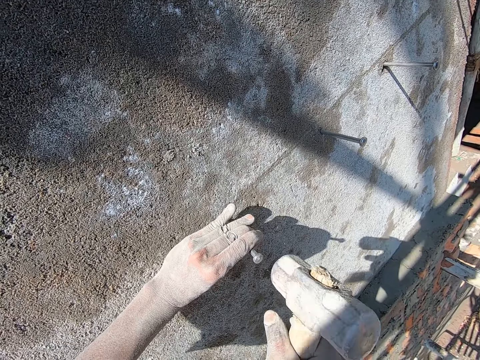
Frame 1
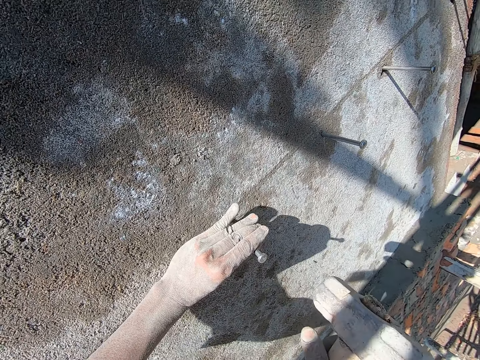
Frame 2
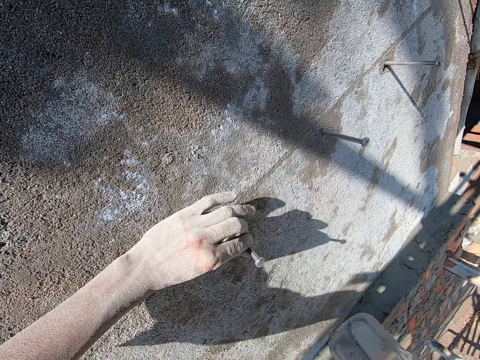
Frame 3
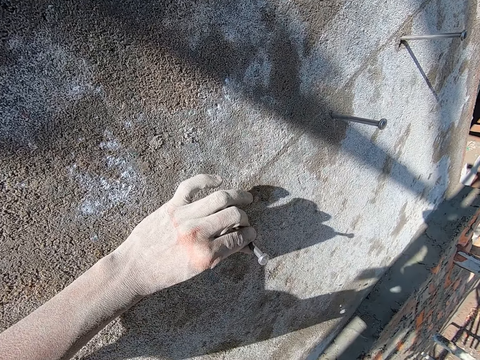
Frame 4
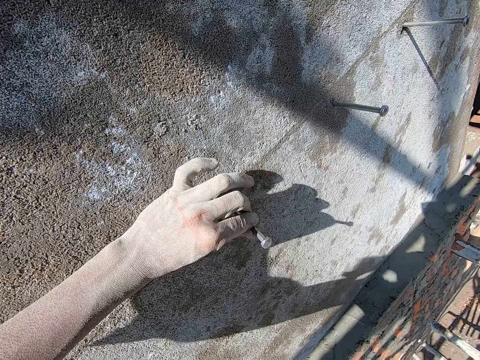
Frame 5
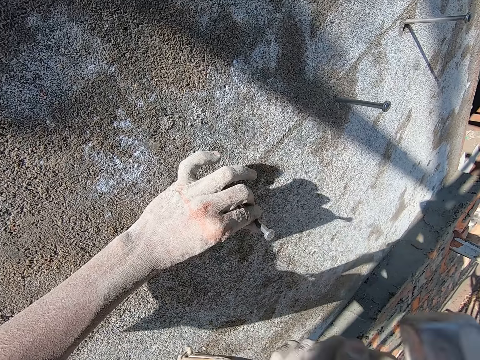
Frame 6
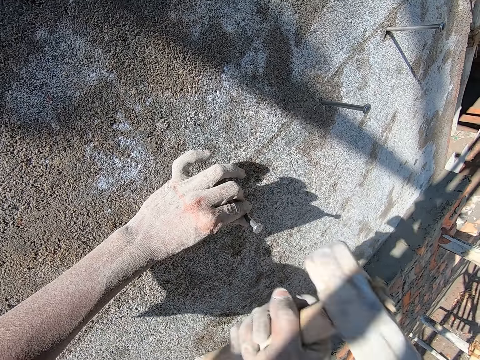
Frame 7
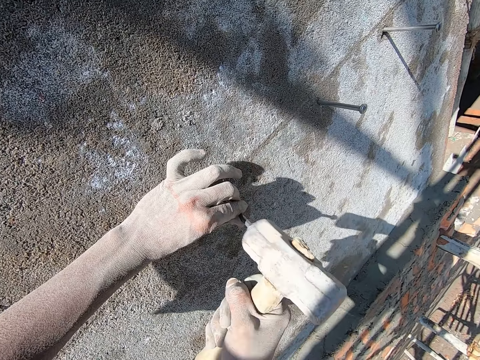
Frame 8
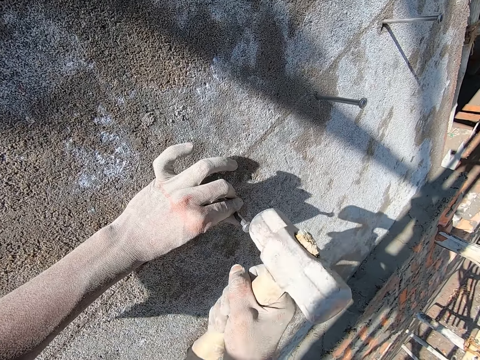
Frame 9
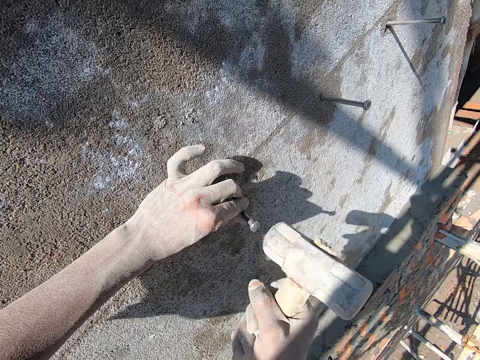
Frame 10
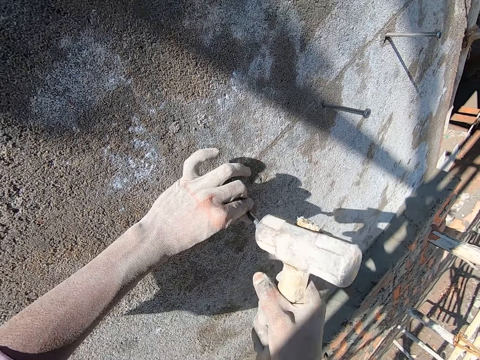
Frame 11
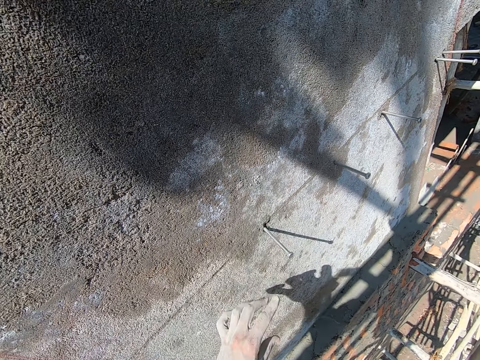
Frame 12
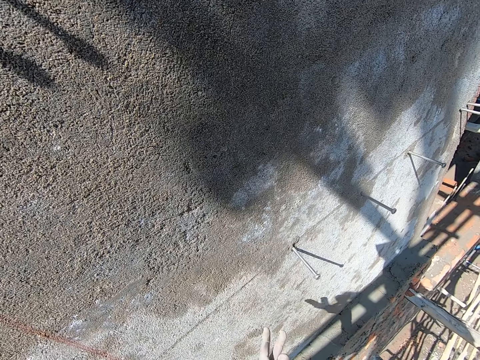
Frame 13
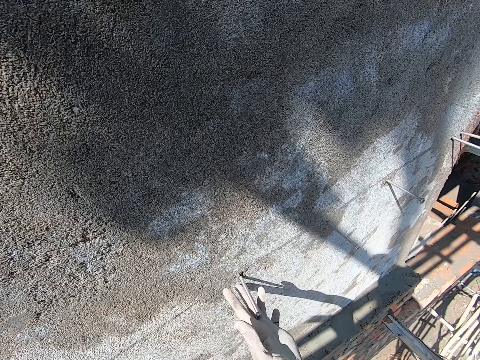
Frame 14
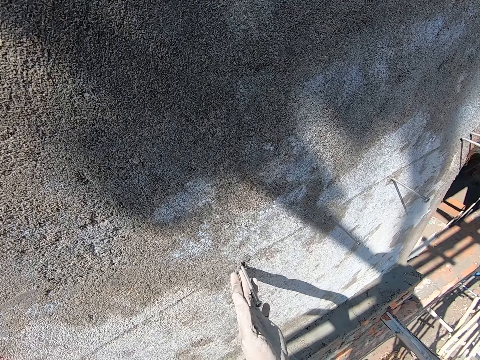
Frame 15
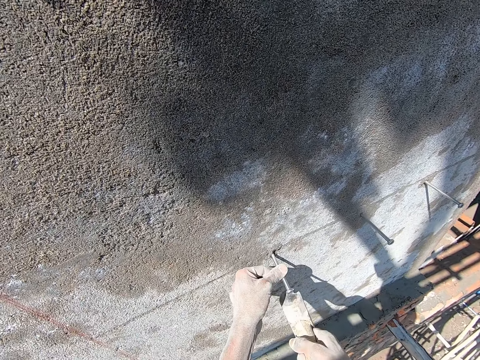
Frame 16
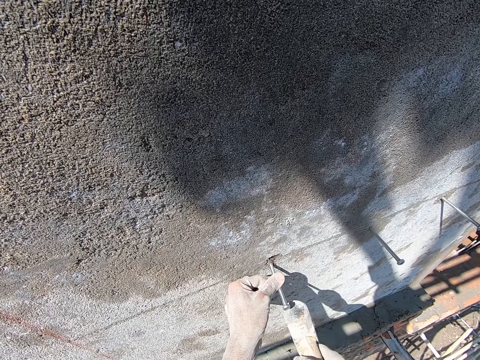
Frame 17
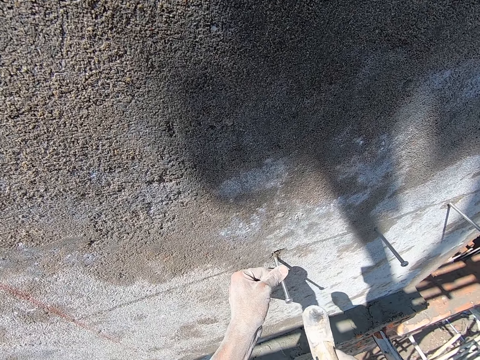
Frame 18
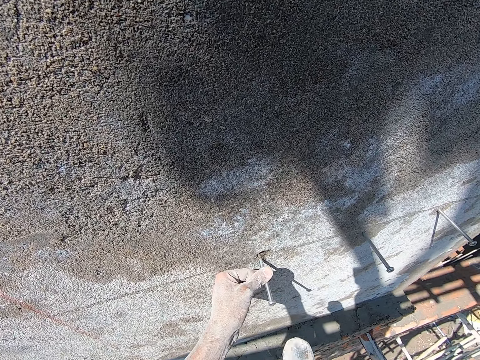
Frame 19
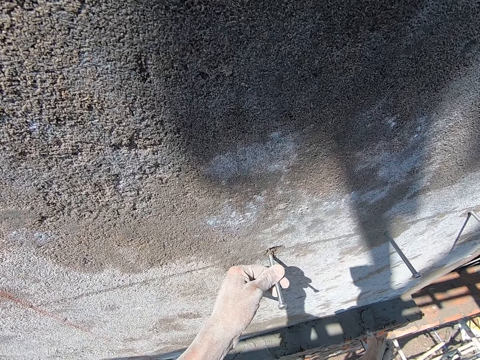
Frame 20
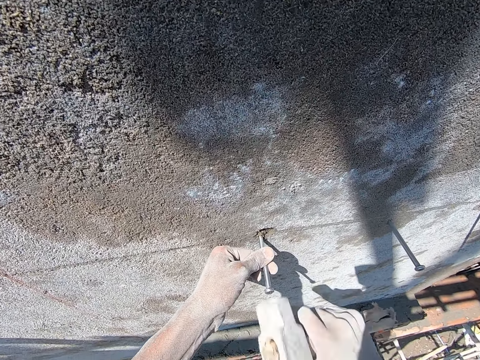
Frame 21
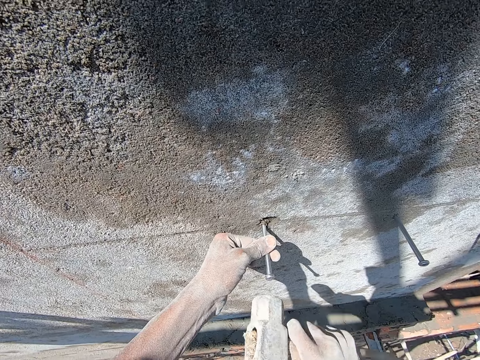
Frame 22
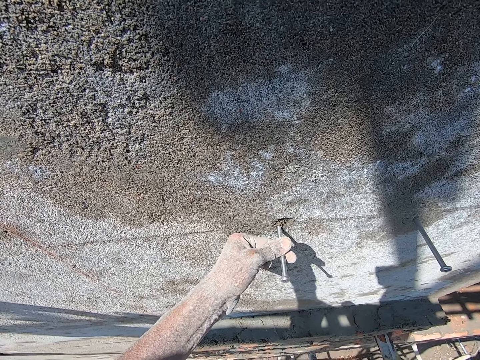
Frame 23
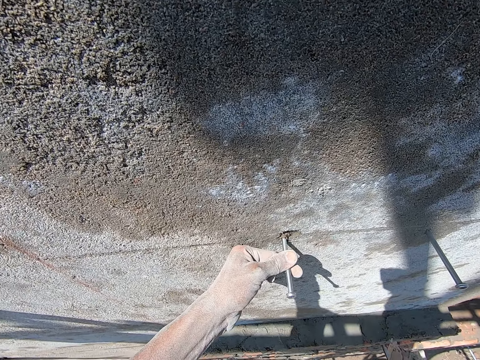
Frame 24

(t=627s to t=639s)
The camera wearer moves the hammer on the right hand. He touches the nail on the wall with his left hand. He holds the nail on the wall with his left hand. He hits the nail into the wall with the hammer in his right hand.

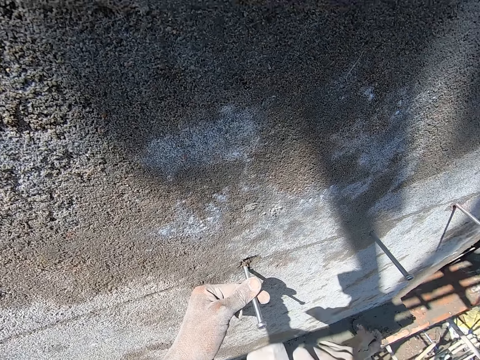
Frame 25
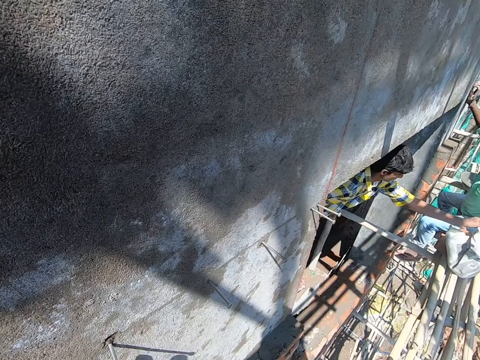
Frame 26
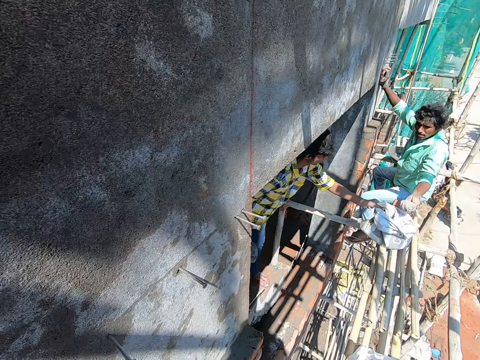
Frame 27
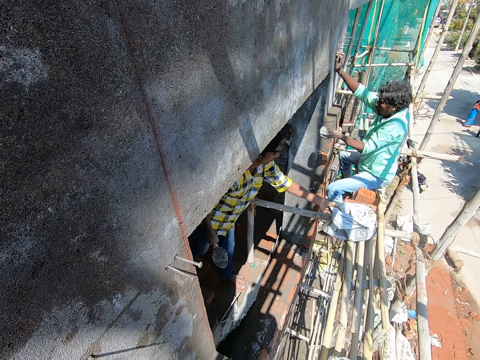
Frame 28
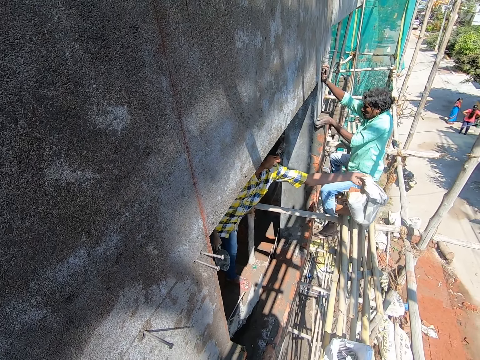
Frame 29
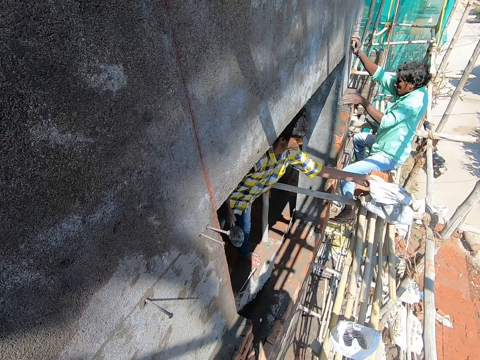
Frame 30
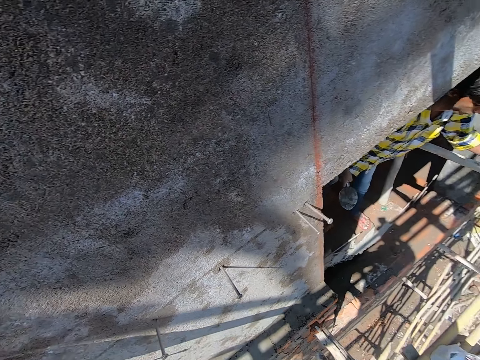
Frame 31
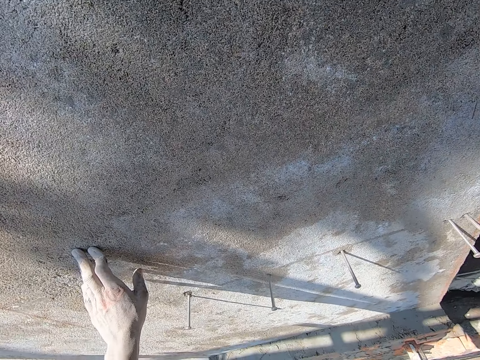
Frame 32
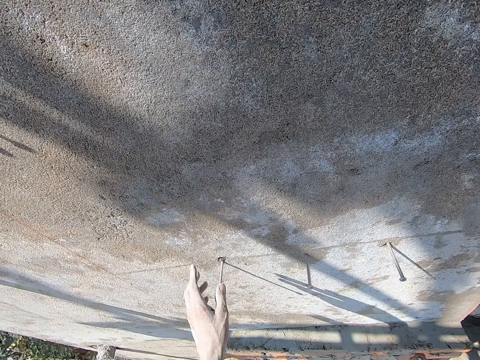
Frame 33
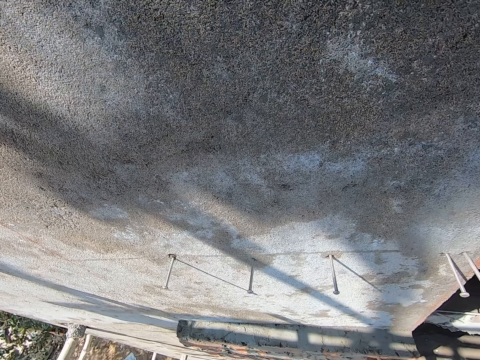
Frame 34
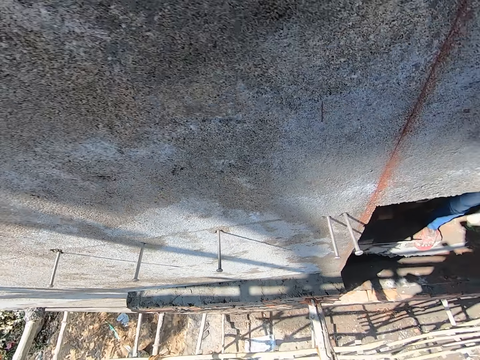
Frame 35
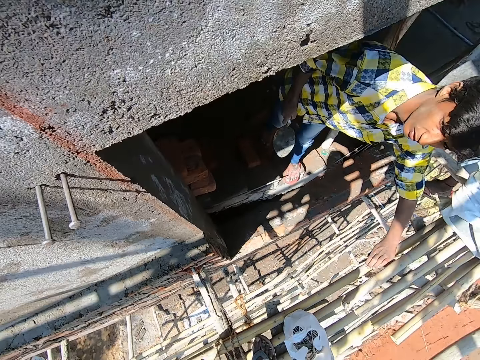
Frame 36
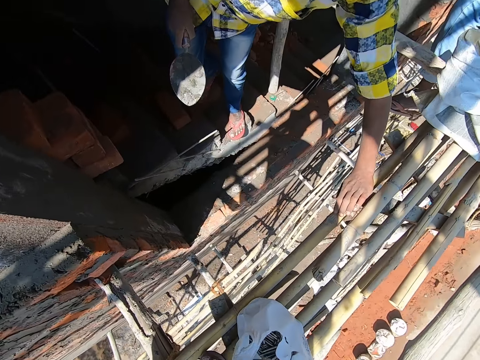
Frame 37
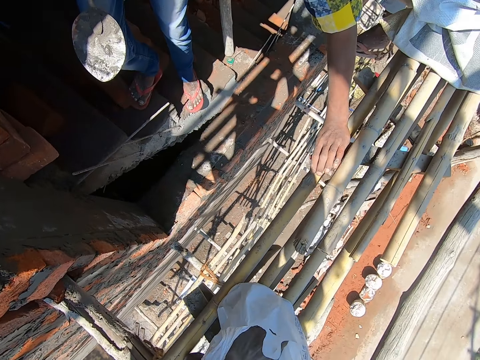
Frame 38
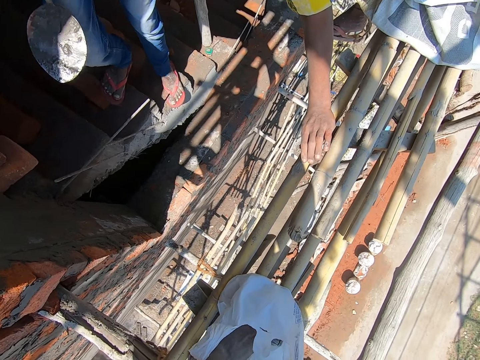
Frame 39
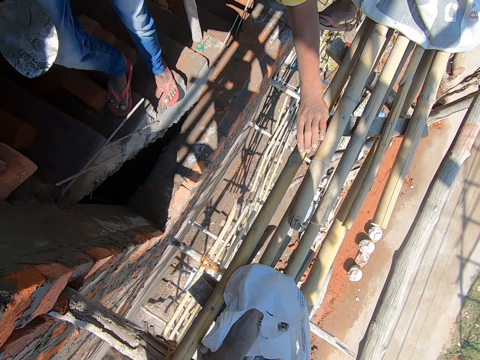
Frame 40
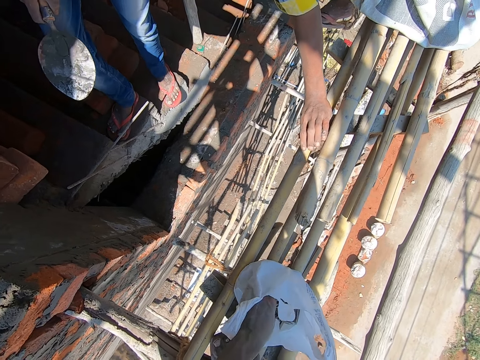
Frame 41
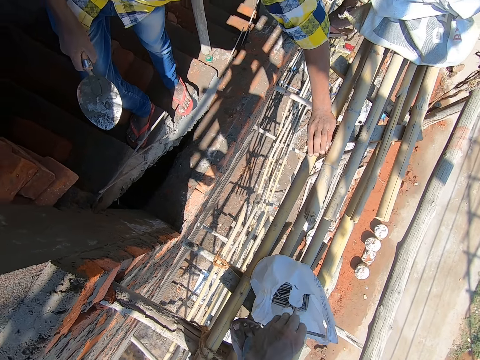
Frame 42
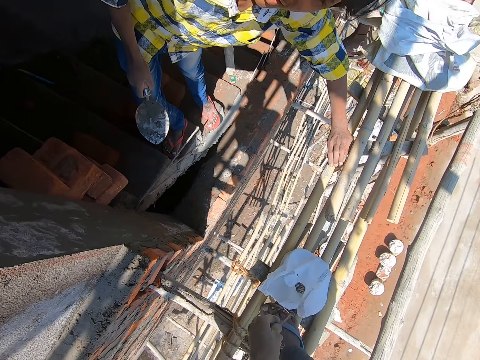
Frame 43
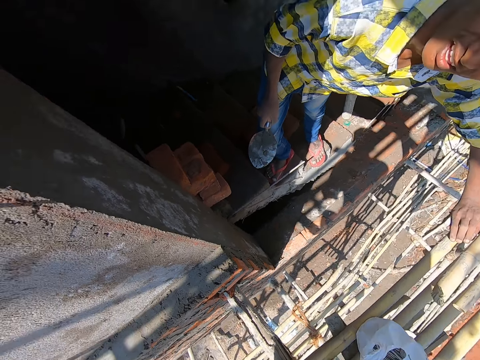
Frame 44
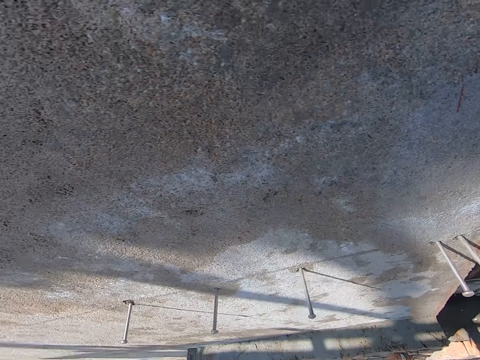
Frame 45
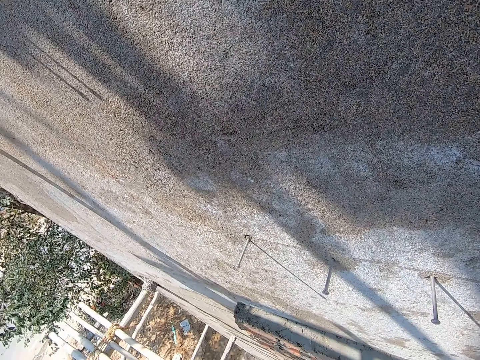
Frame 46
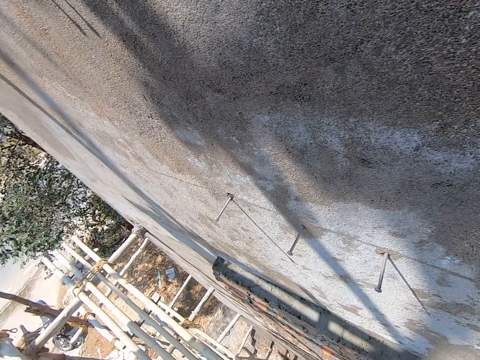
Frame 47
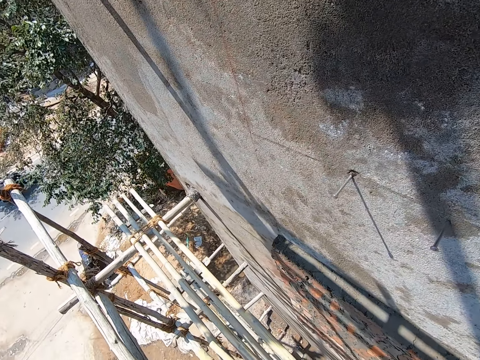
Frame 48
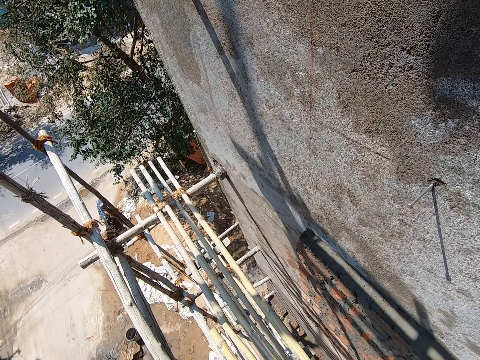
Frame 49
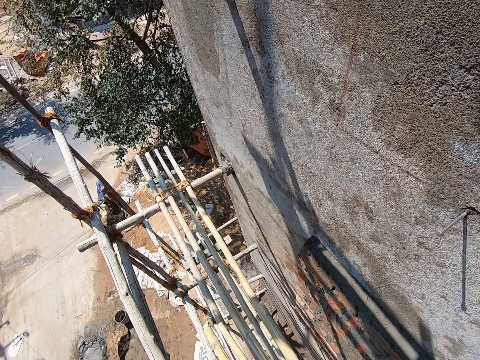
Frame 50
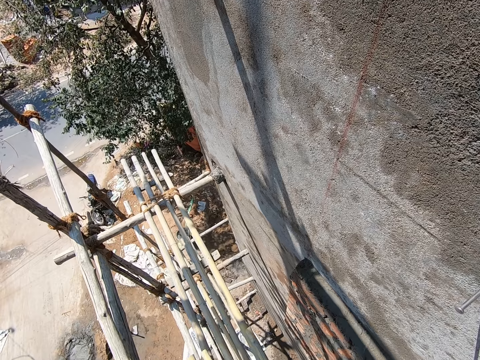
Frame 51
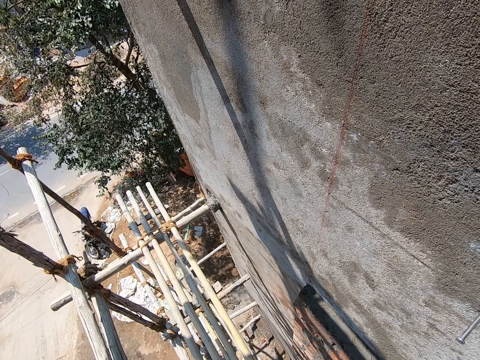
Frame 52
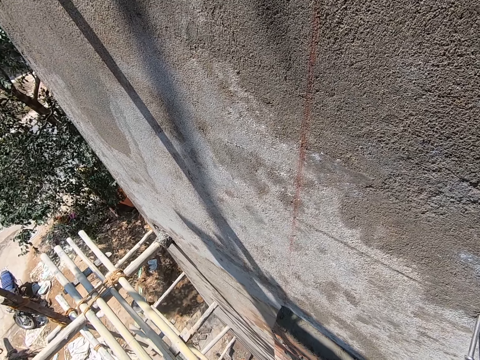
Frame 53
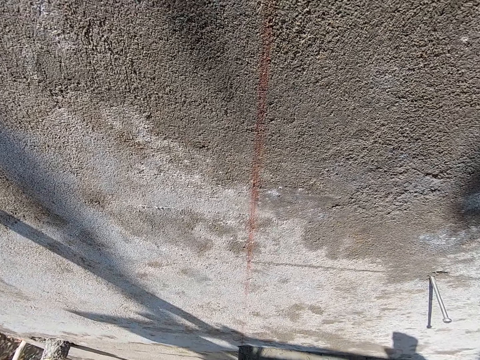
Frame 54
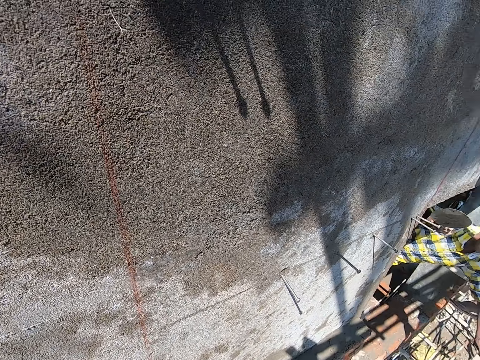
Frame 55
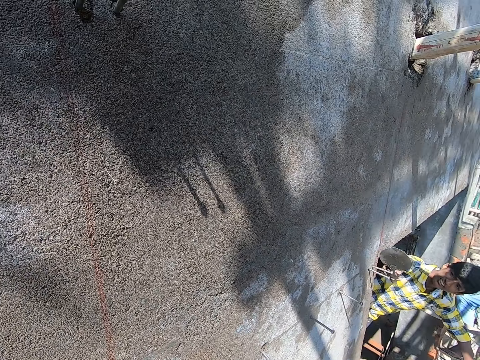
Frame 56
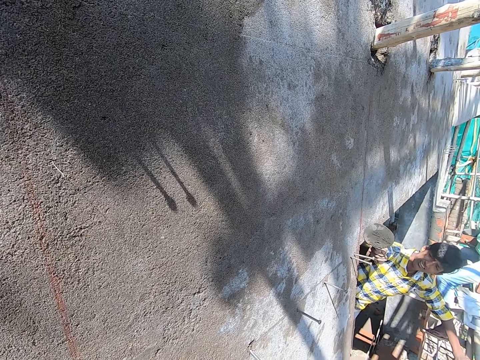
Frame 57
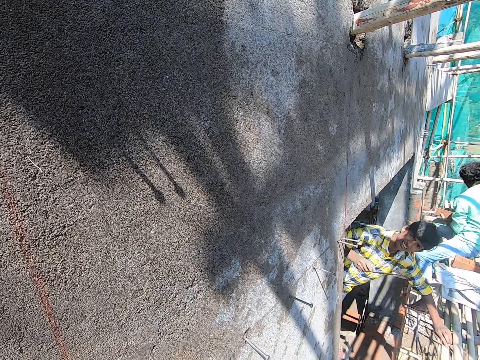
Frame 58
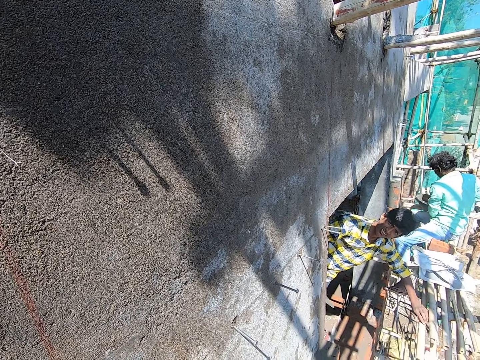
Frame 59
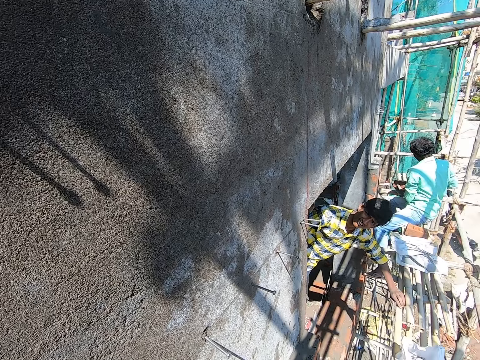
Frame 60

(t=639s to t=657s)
A man holds a bag of cement on the stand with his left hand. Another man holds the wall with his right hand. The camera wearer looks around. The other man packs cement from the bag of cement with his left hand. The first man lifts up the bag of cement on the scaffold with his left hand and drops the bag of cement on the scaffold with his left hand. The camera wearer holds the wall with his left hand. He touches the wall with the left hand. He moves the hand from the wall. The first man holds the scaffold with his left hand. The camera wearer does something. He picks up a nail in the bag on the scaffold with his left hand. He looks around. The first man interacts with the camera wearer. The camera wearer does something. The other man pours mortar on a brick with the hand trowel in his right hand.
